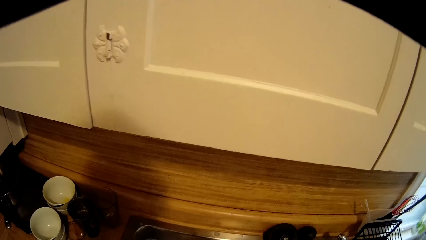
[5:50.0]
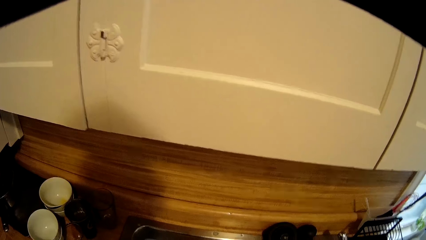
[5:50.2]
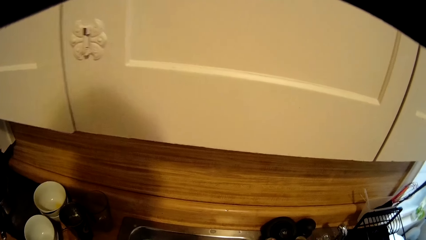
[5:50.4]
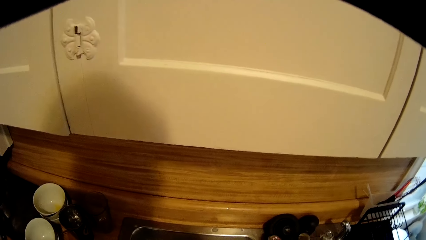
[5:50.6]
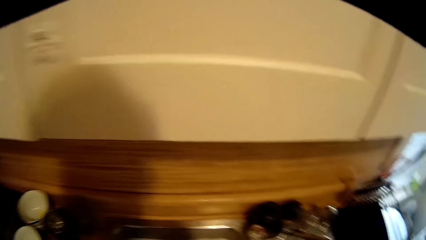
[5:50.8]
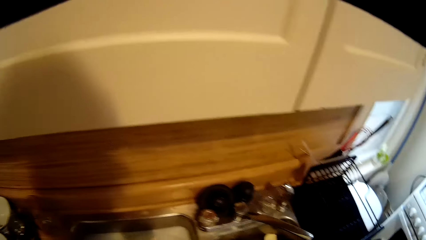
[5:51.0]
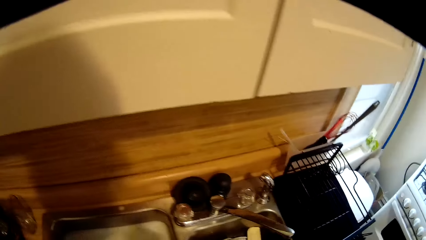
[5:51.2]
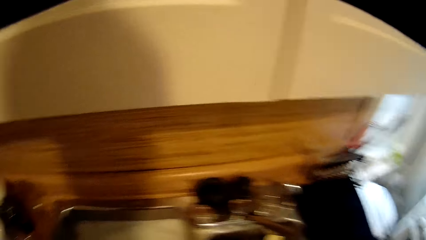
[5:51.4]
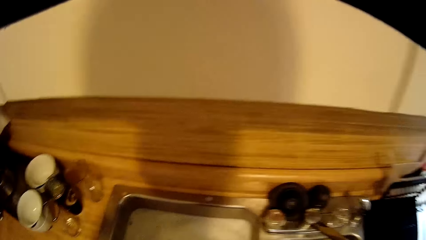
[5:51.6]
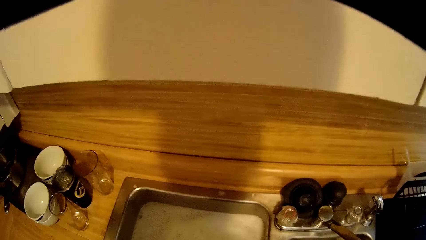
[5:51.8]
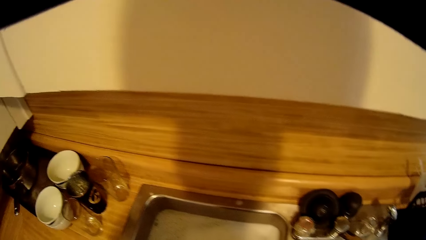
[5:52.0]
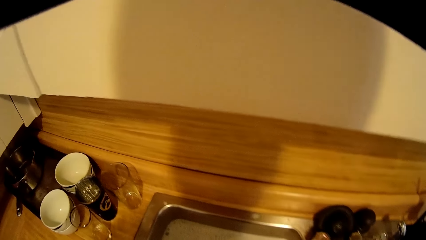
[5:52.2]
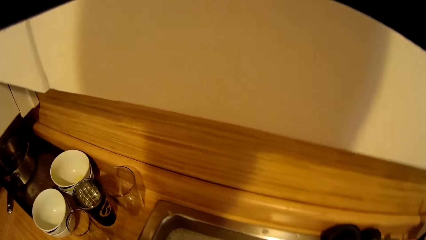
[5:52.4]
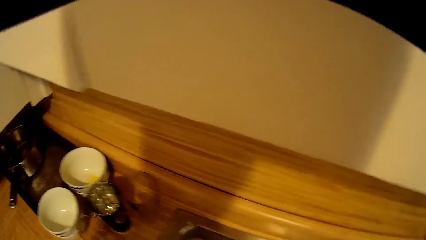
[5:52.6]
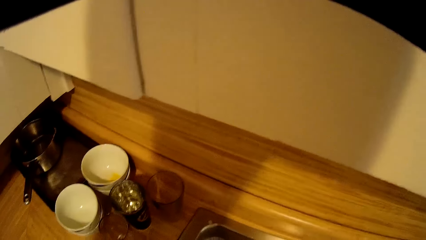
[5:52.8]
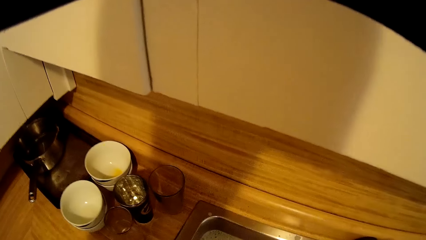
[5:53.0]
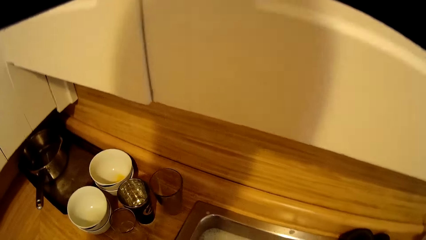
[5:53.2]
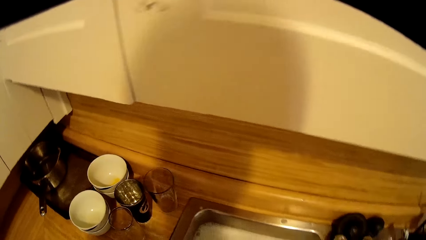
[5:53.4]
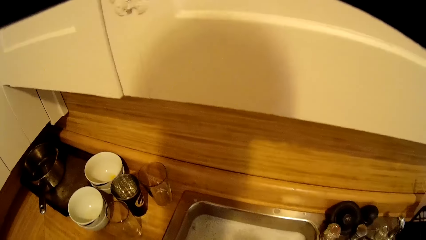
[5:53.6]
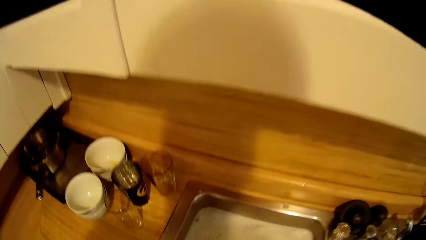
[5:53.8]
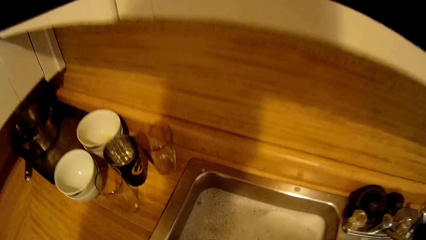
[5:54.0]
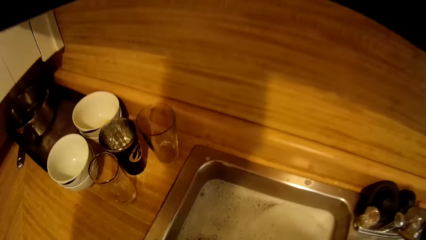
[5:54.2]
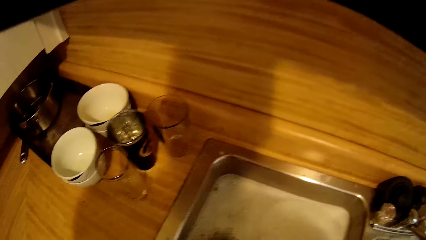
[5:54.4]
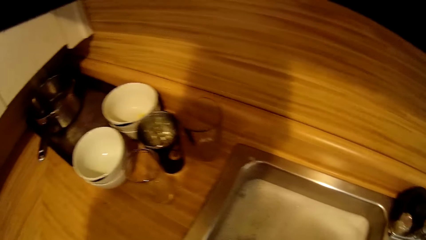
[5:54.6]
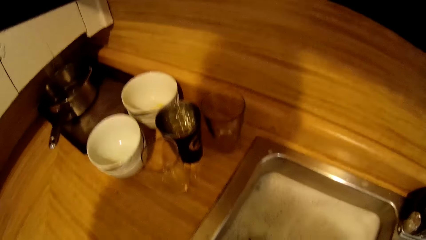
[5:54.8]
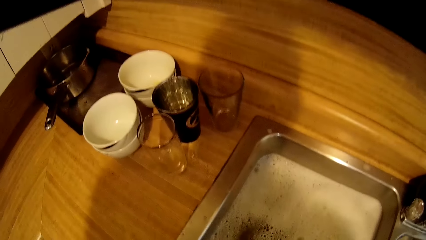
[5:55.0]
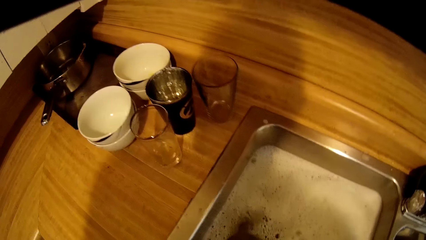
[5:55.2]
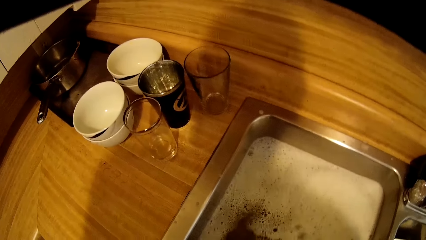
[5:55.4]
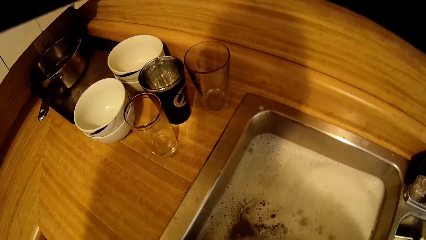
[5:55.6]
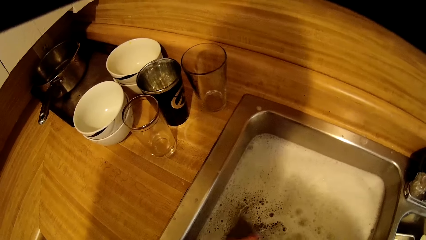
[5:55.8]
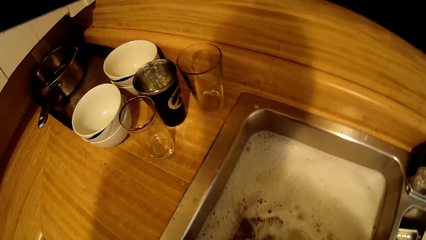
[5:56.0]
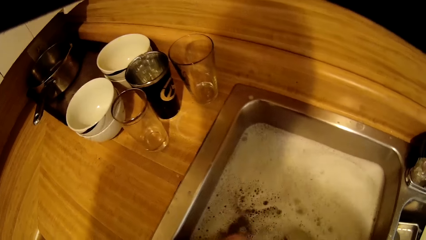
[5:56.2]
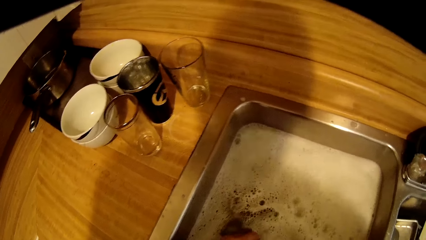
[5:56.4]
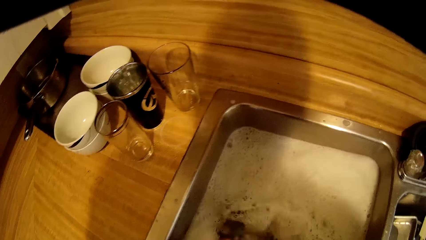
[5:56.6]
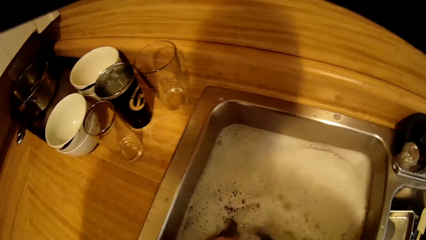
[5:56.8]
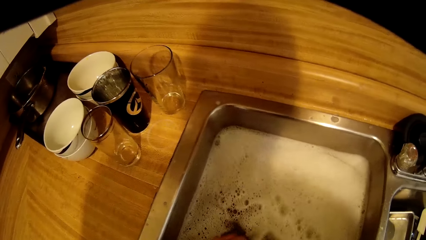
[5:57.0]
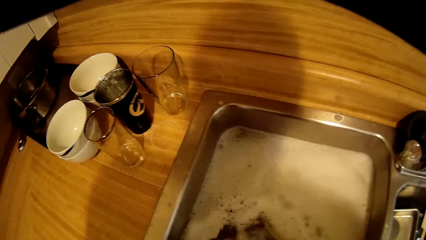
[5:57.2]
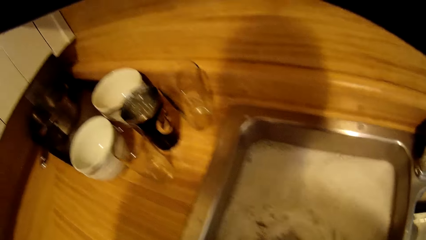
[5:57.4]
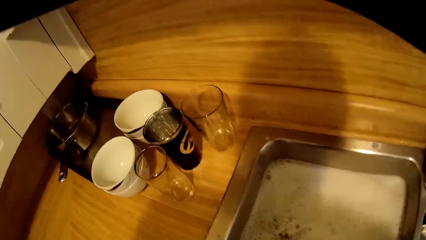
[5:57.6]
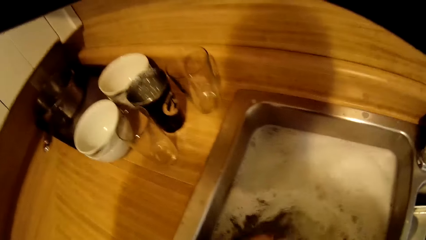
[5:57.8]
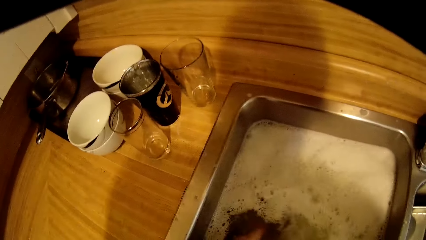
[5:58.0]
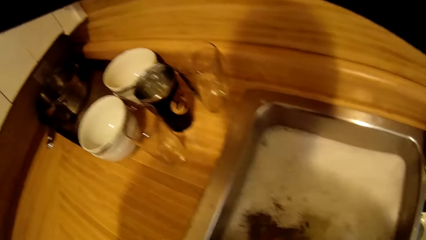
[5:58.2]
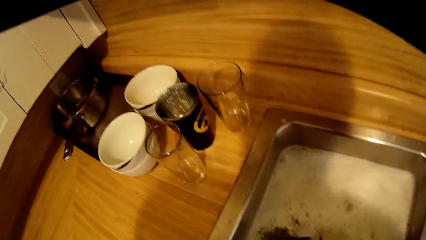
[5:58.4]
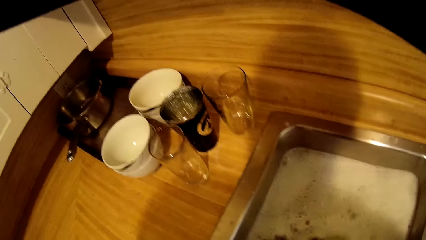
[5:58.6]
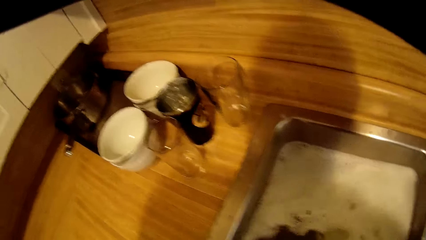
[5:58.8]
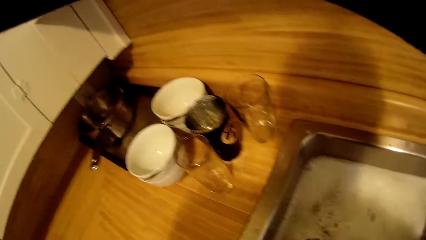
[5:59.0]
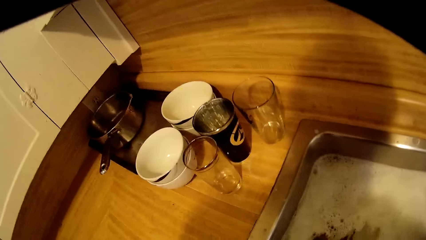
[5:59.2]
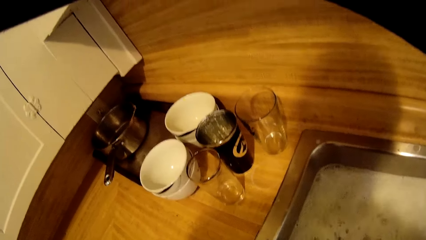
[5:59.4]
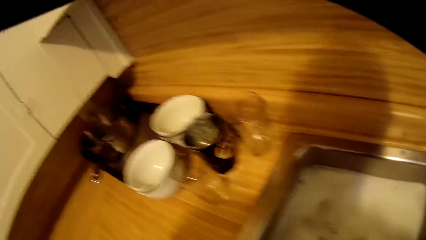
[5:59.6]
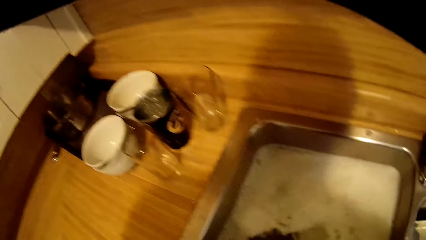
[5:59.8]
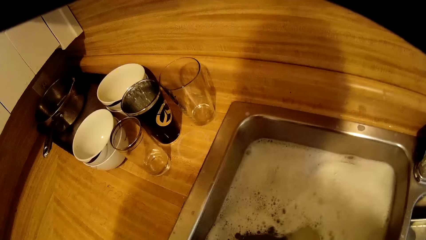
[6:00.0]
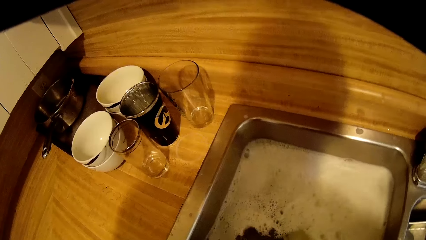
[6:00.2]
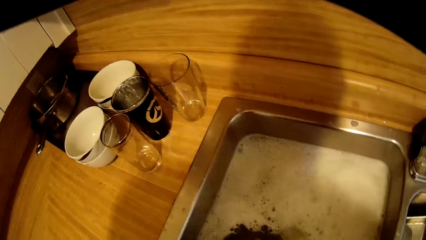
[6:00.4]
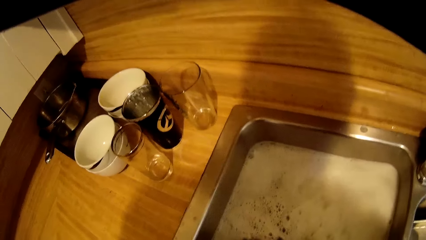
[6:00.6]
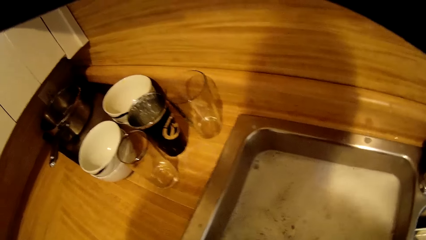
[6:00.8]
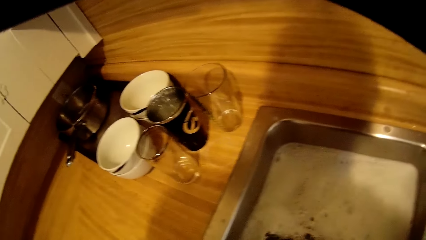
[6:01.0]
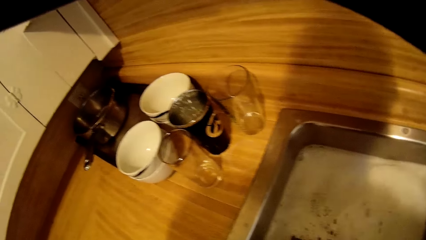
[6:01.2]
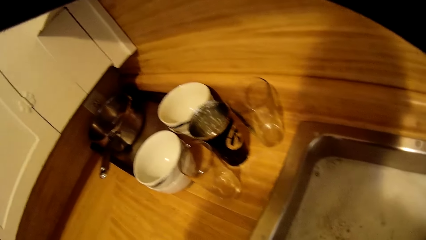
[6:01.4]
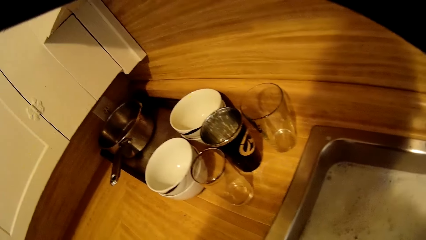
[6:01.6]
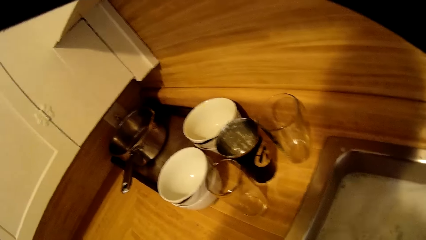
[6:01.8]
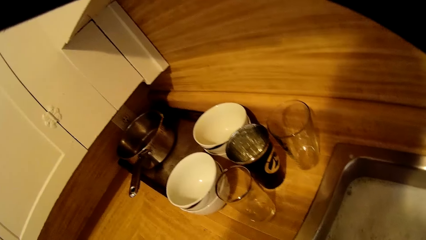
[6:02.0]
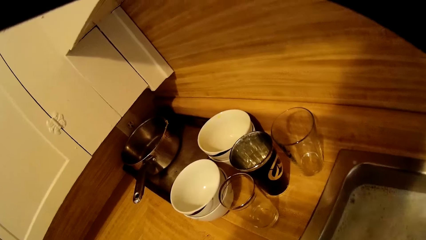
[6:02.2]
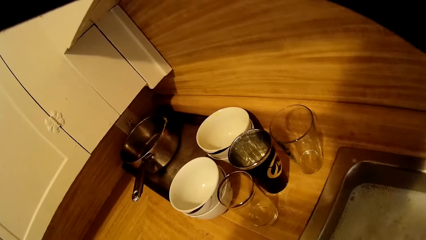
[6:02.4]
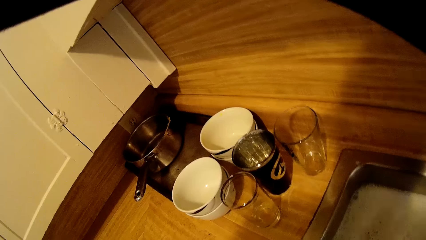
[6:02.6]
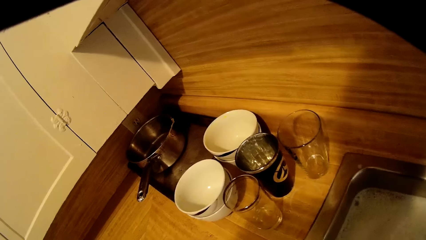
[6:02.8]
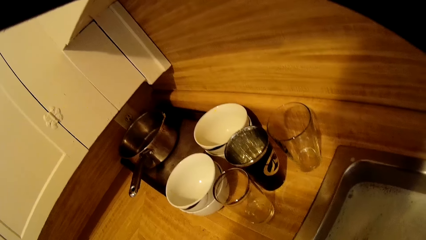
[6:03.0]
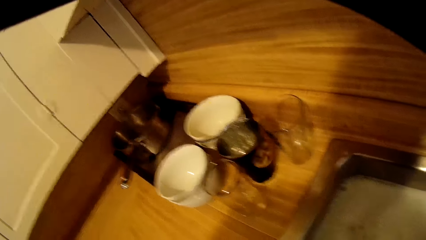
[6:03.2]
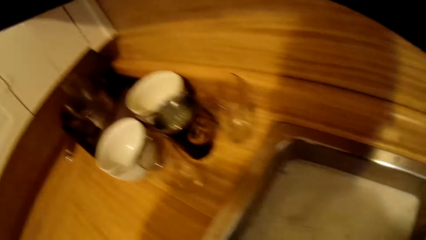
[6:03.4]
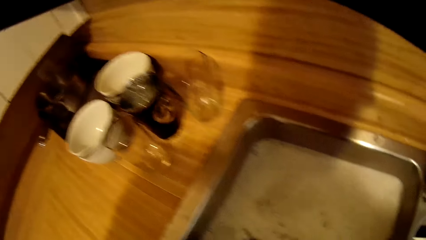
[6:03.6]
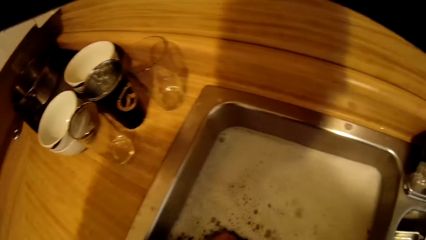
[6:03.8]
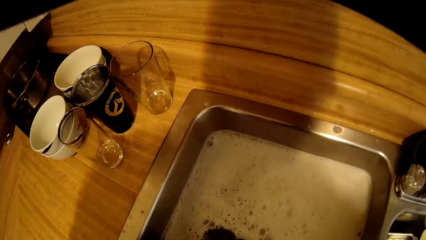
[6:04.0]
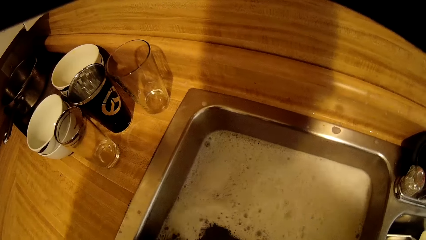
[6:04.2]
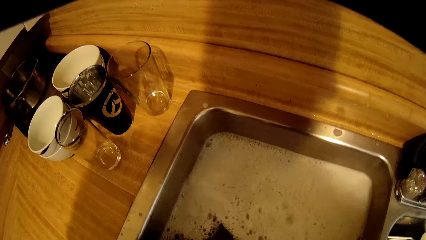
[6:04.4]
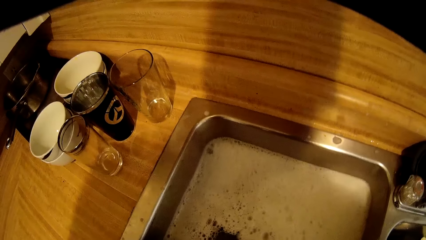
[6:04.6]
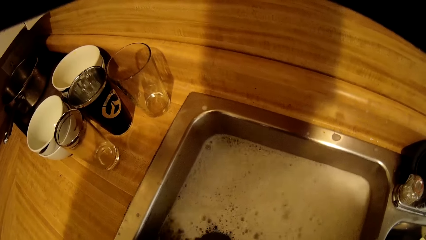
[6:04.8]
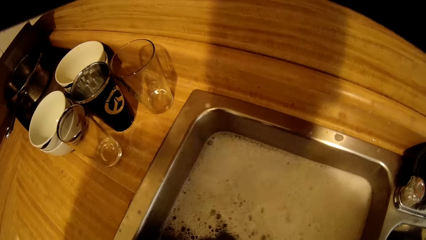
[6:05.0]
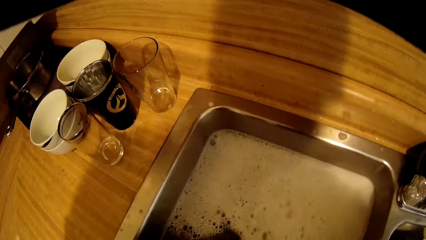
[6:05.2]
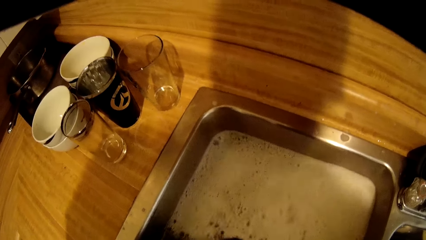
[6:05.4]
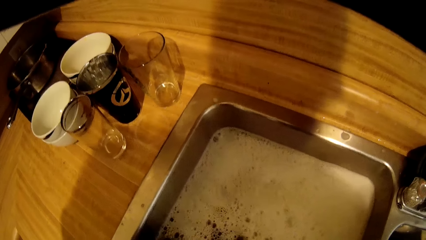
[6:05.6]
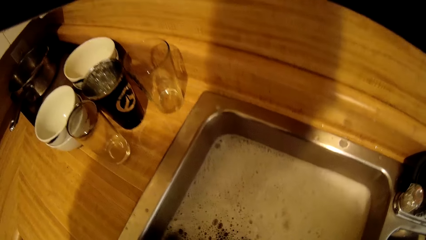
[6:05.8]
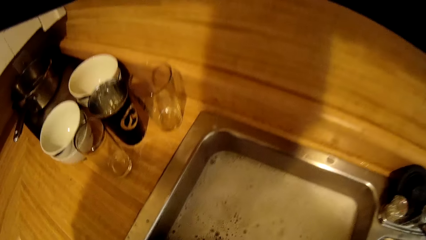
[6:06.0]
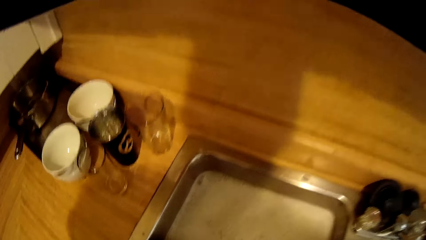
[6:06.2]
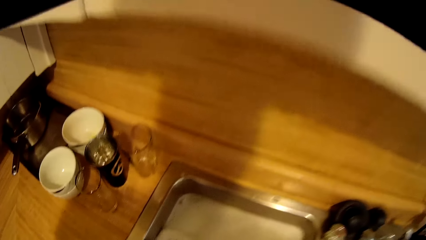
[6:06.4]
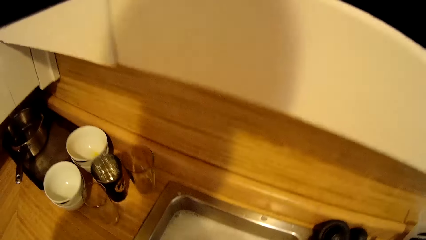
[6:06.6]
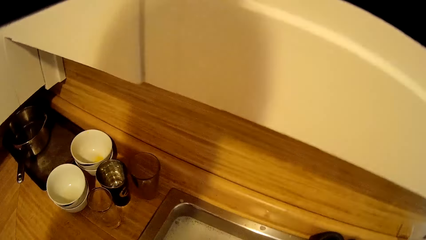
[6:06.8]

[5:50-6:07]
The camera wearer puts his hand in the water. He washes the utensil.
